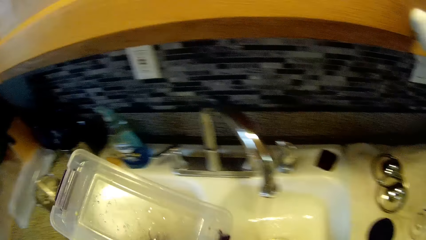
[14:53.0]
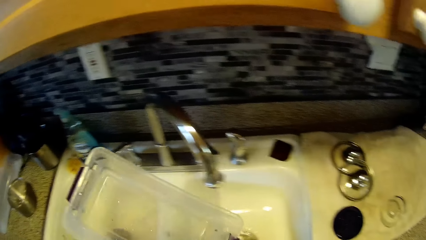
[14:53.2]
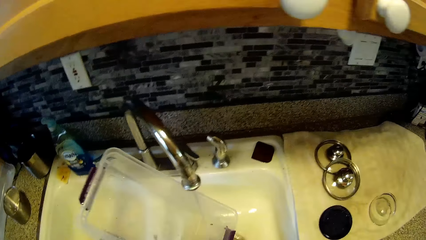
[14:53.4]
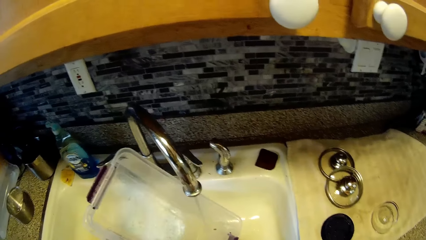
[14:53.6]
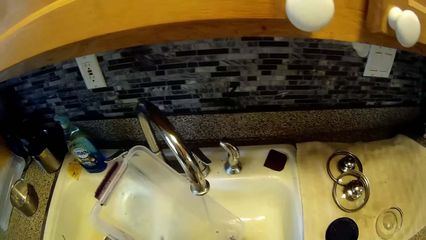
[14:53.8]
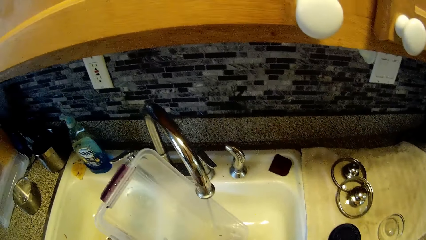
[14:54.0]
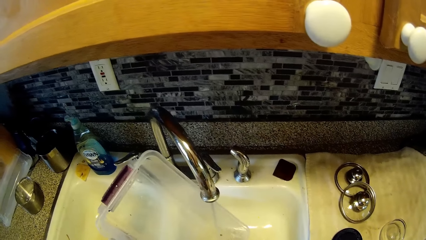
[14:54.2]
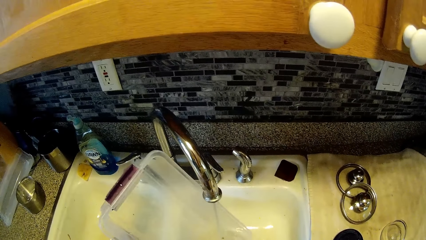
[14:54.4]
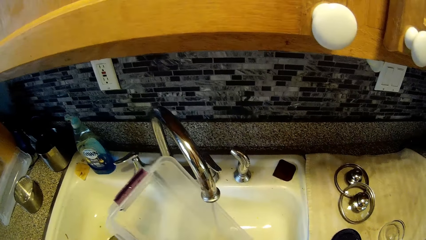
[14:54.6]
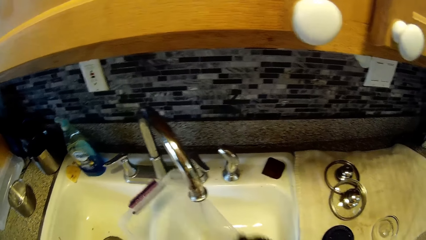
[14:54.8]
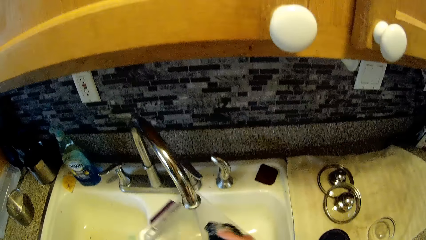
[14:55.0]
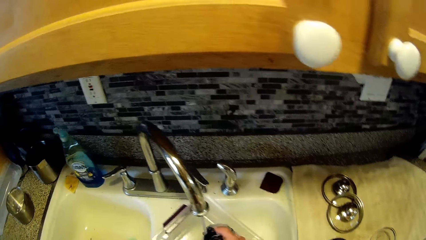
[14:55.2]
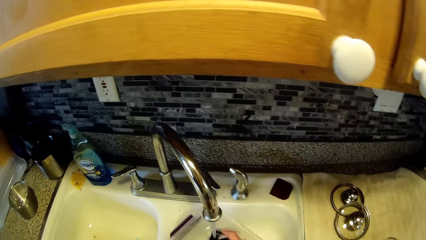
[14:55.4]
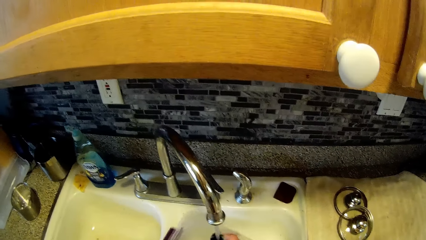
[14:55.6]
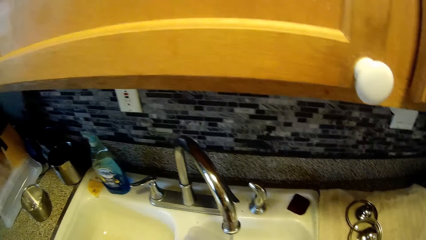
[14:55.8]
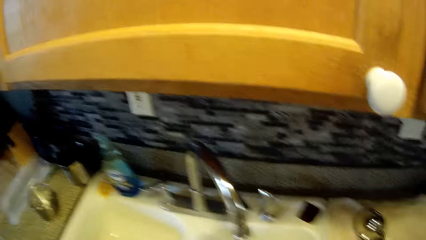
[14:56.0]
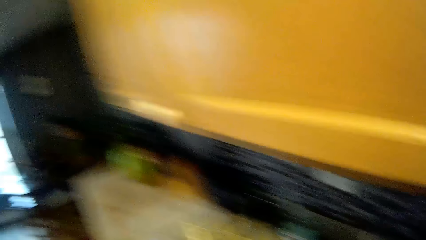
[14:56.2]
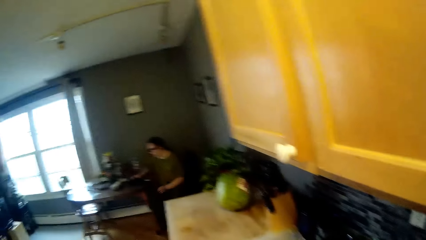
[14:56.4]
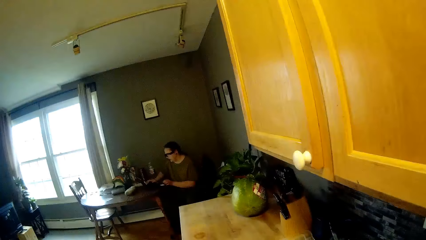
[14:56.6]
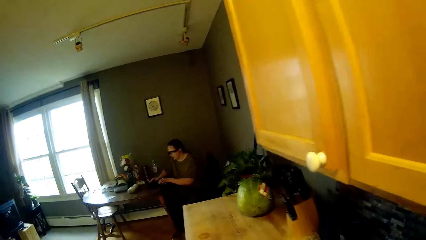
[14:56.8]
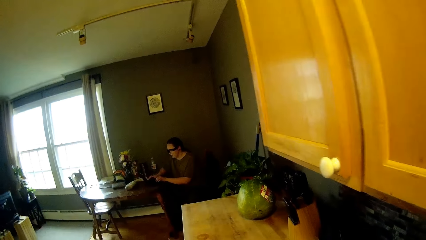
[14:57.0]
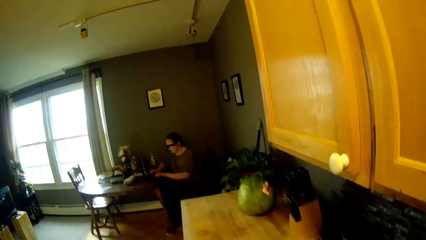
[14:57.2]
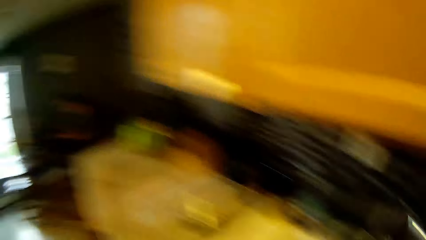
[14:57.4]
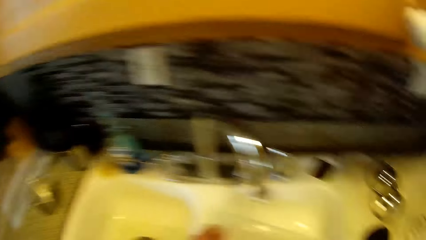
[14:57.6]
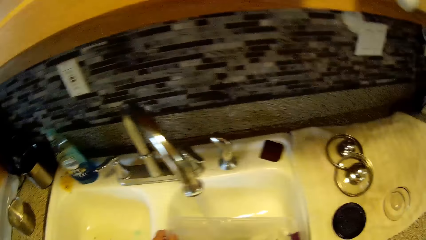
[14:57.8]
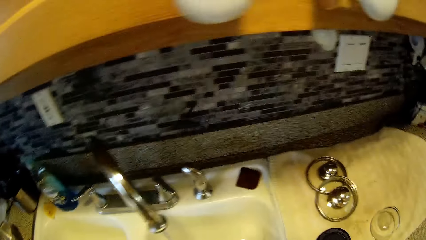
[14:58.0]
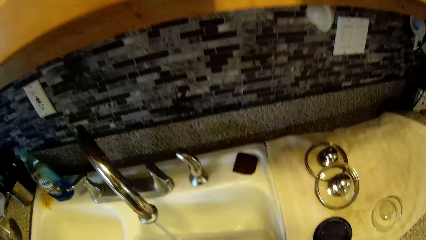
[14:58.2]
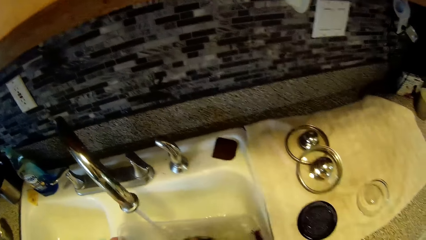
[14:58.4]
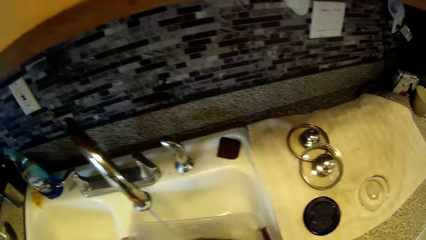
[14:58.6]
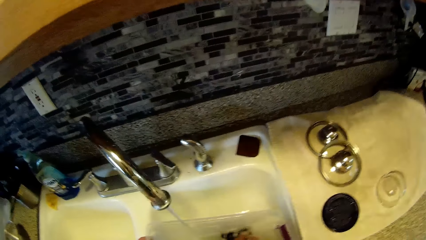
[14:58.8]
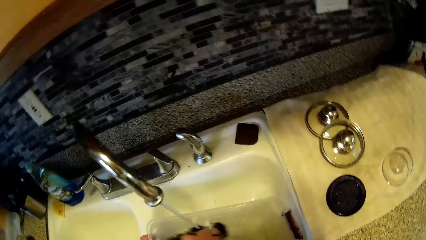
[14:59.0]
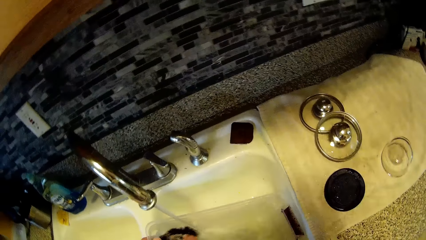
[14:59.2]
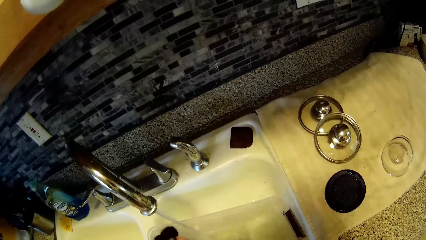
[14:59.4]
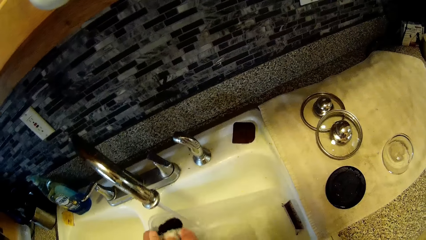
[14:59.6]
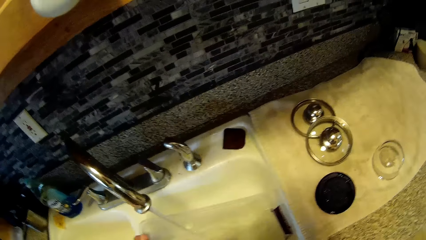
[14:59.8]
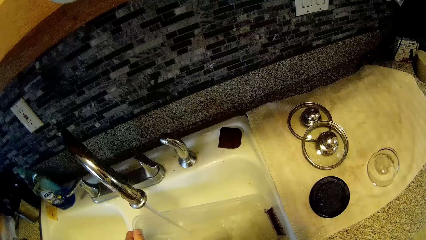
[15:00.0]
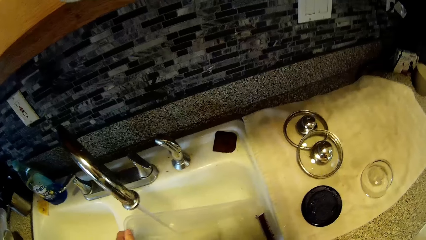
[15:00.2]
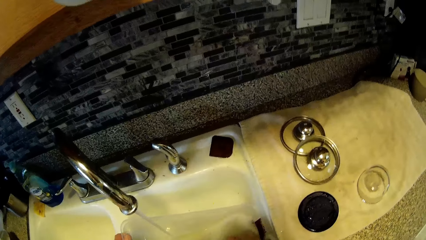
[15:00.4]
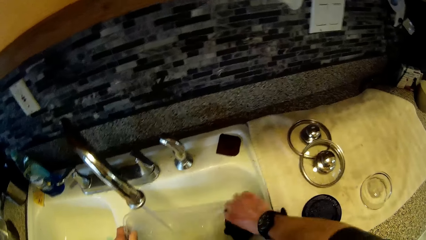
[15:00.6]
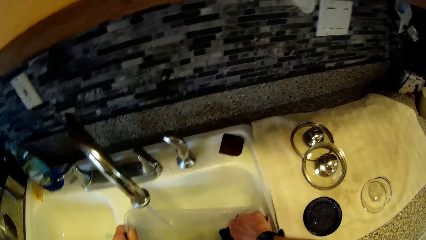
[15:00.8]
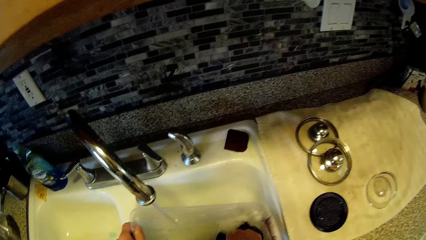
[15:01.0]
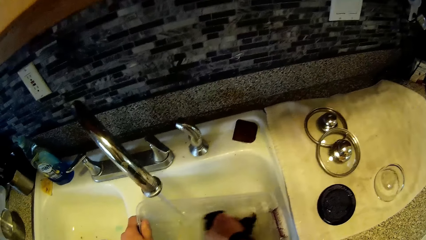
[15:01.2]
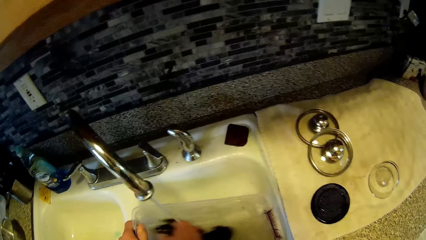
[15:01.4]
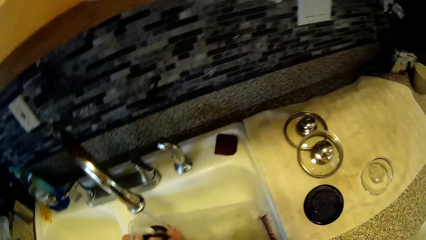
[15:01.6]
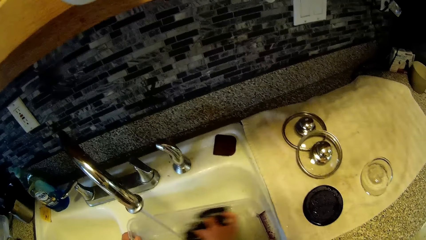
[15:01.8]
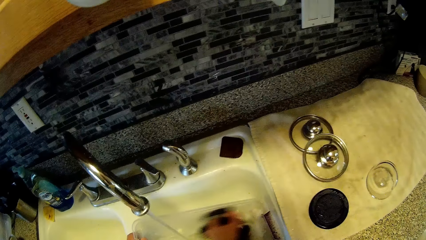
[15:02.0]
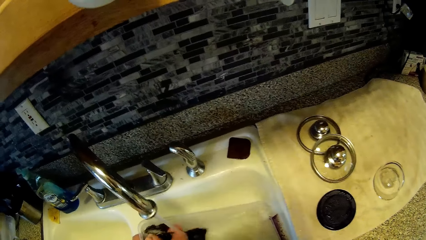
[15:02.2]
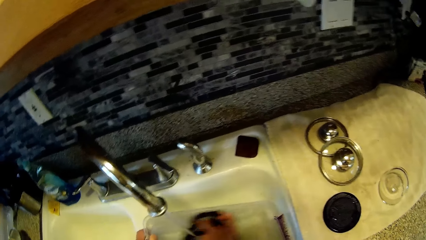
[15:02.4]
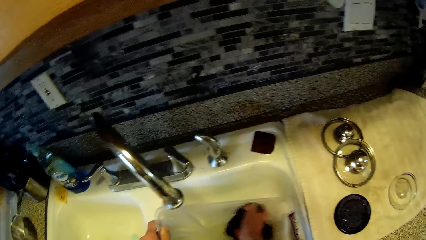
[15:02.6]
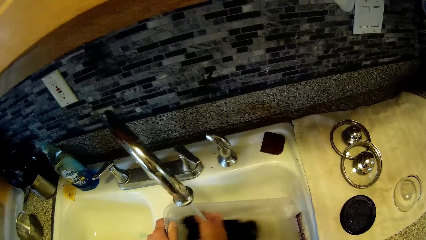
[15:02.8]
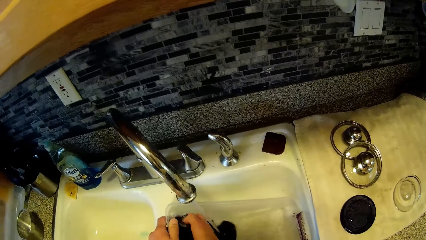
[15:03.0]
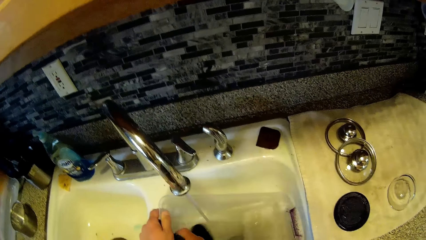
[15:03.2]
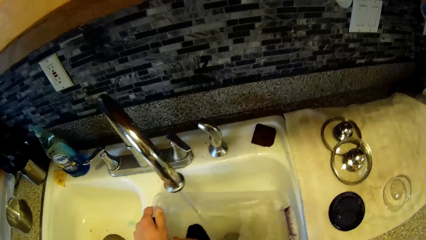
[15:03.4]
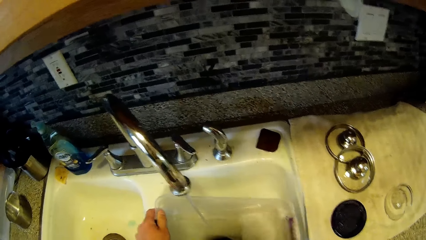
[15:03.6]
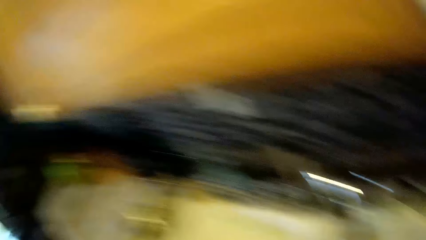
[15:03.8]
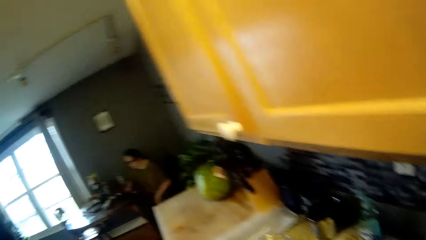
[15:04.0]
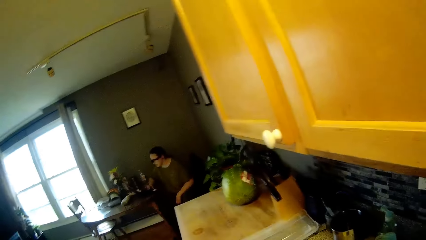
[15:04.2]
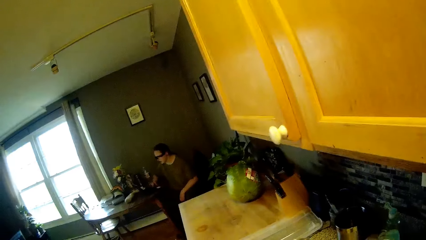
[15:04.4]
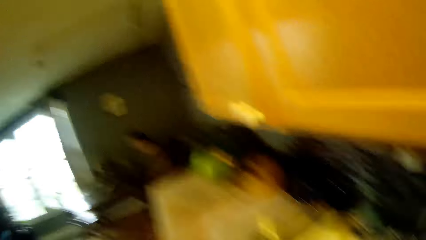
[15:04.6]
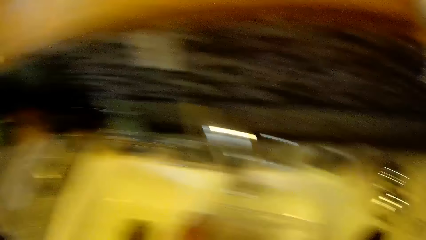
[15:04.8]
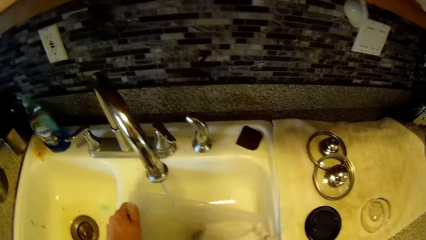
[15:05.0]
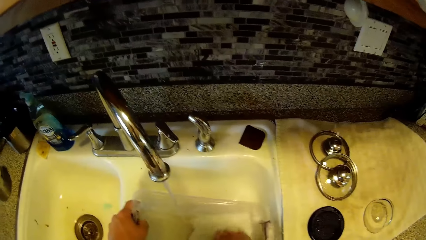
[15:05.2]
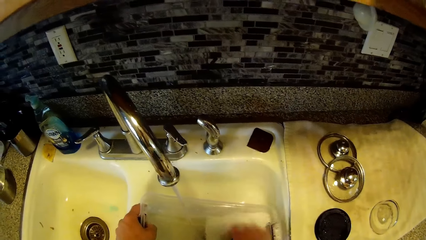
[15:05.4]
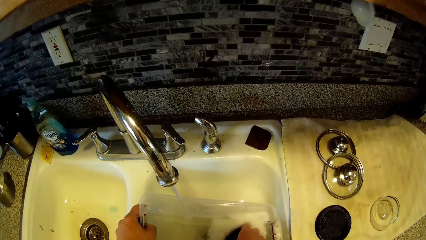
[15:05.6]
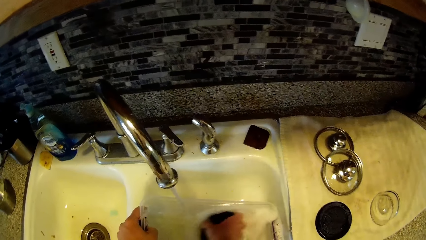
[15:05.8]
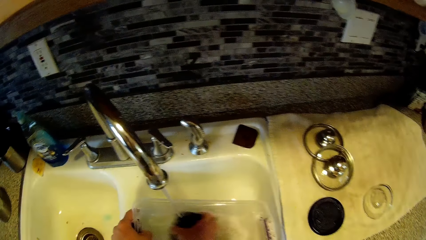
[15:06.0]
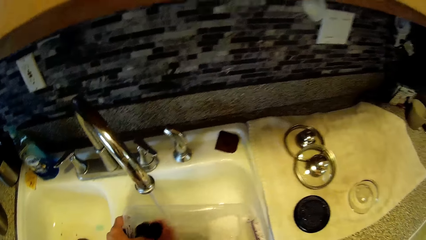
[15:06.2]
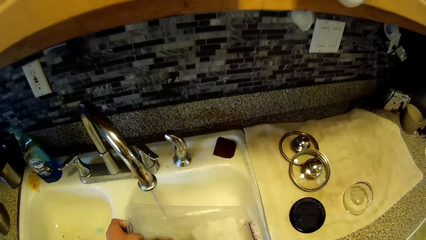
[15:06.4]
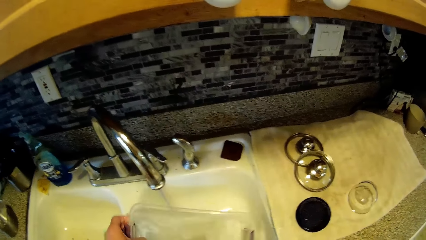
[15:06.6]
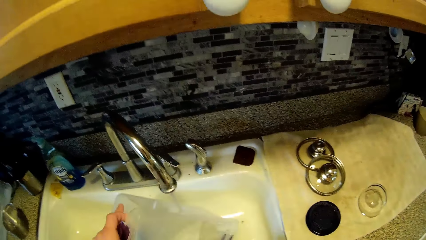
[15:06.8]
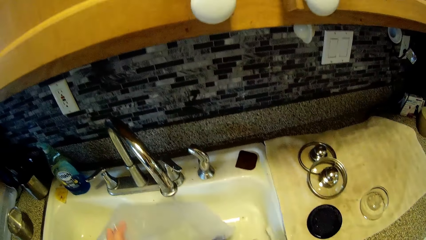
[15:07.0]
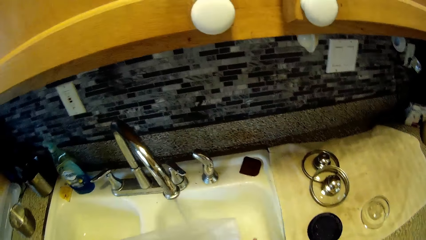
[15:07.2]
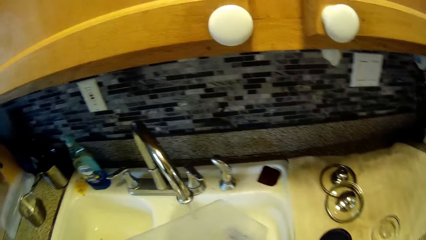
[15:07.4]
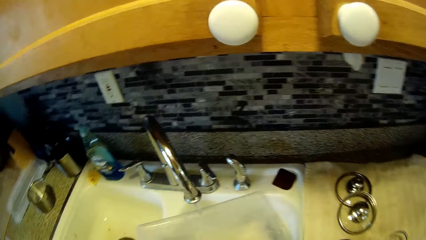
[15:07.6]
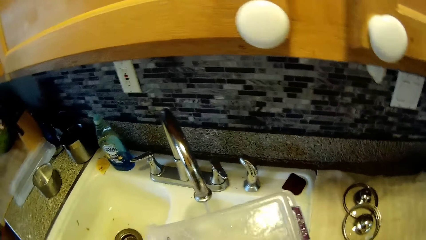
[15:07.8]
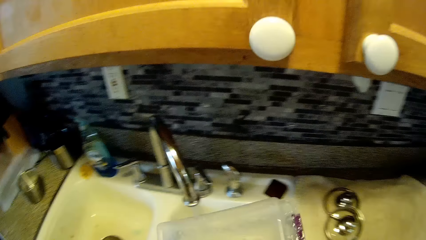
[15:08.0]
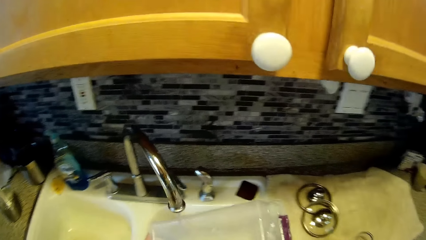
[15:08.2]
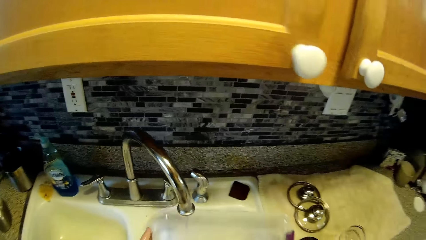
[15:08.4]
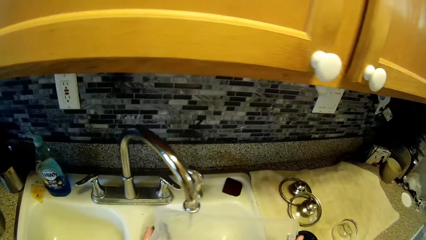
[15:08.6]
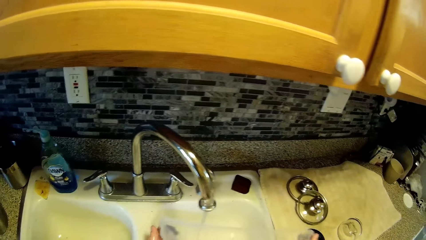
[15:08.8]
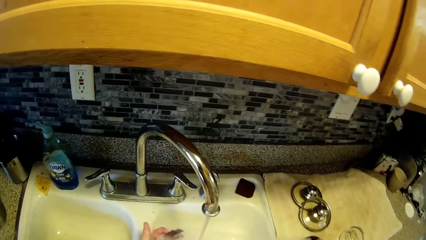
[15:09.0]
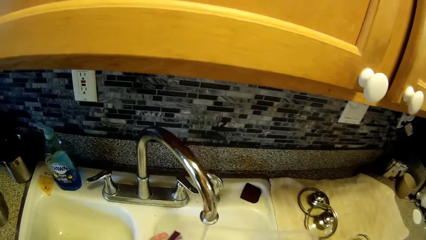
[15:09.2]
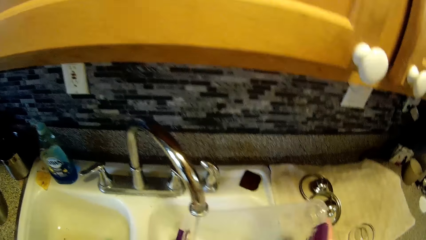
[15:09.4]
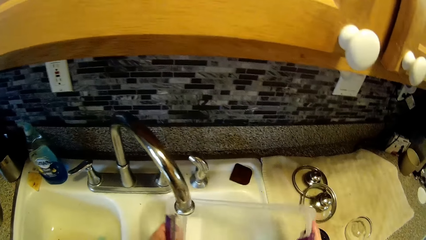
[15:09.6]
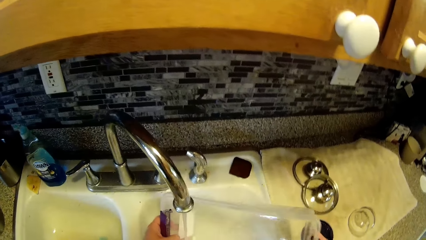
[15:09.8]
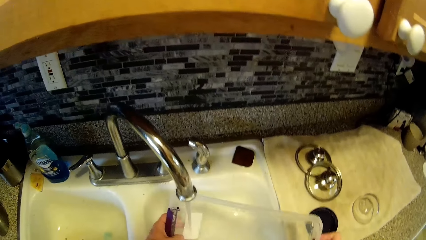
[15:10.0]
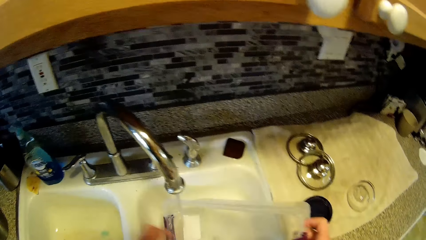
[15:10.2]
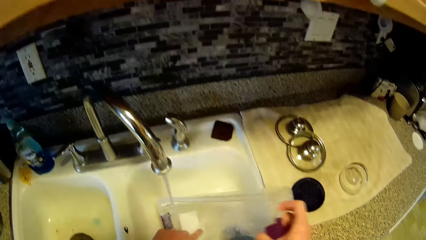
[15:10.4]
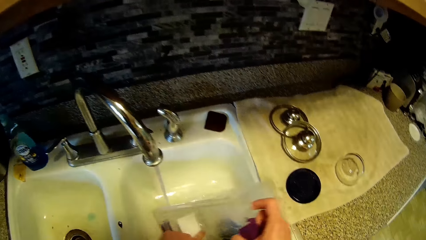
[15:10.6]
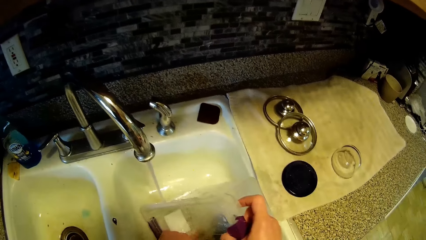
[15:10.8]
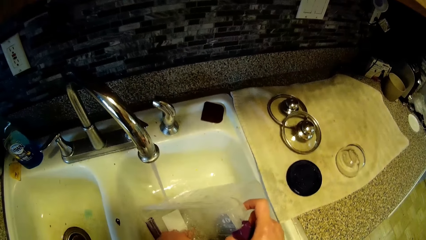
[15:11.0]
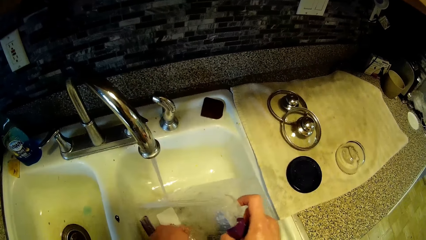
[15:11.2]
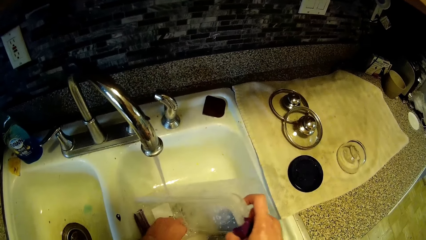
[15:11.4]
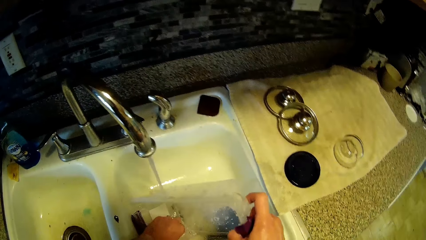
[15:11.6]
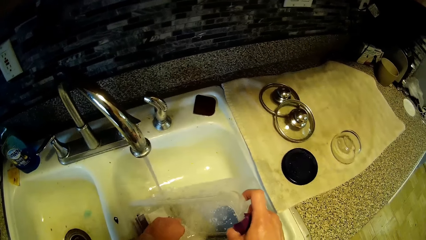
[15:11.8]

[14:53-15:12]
The camera wearer picks up the bowl from the sink. They wash the plastic or container in the sink. A woman types on the computer. The camera wearer pours water from the container. They rinse the container.
